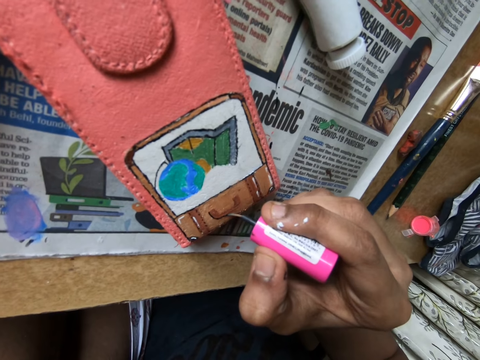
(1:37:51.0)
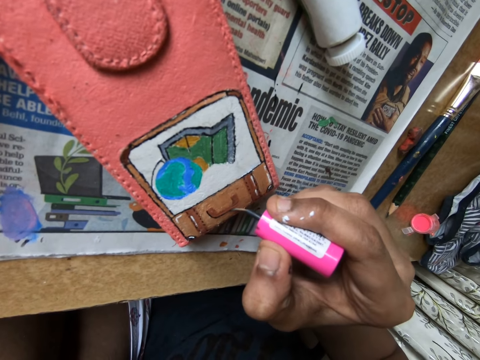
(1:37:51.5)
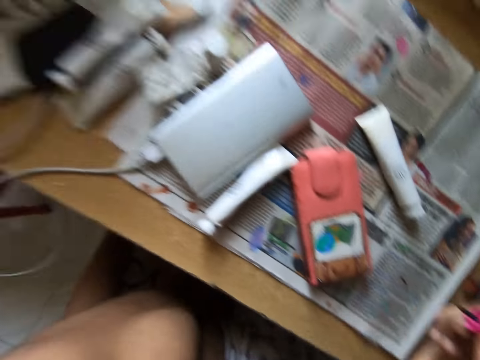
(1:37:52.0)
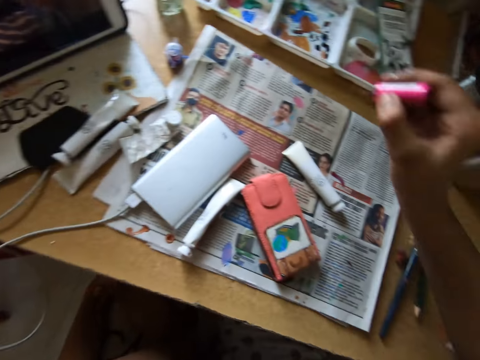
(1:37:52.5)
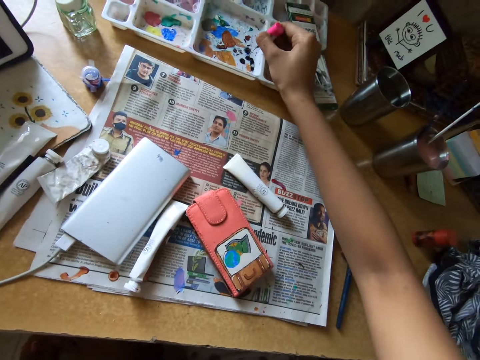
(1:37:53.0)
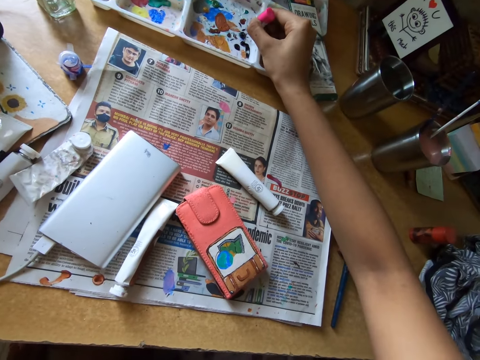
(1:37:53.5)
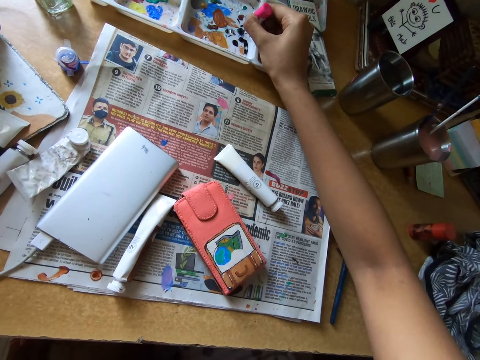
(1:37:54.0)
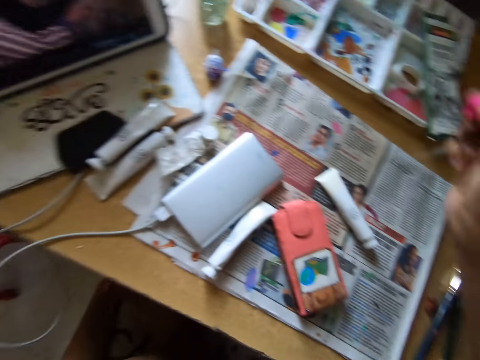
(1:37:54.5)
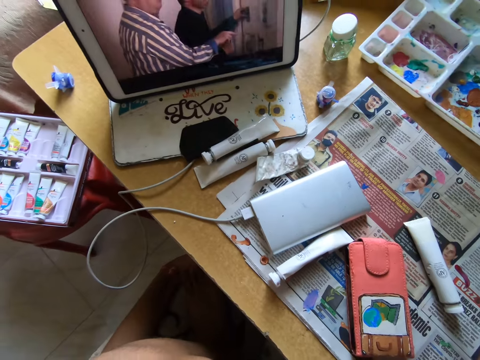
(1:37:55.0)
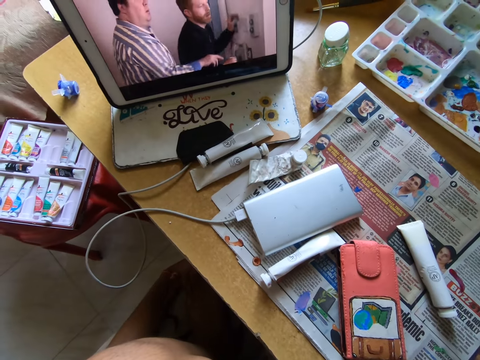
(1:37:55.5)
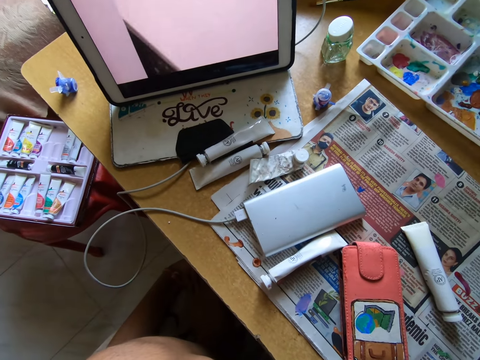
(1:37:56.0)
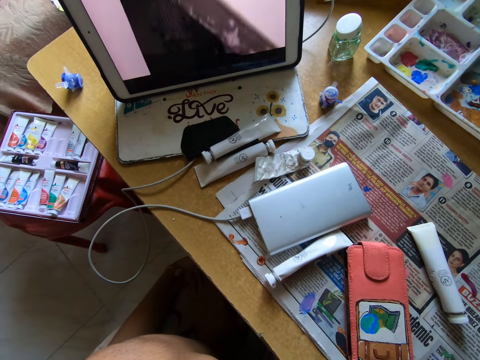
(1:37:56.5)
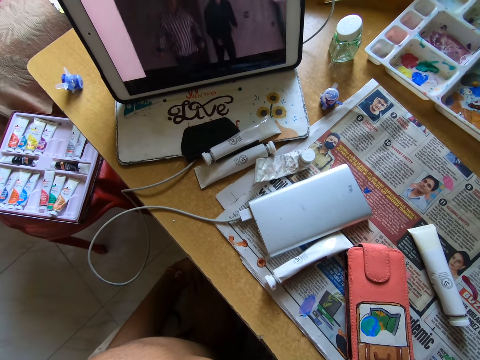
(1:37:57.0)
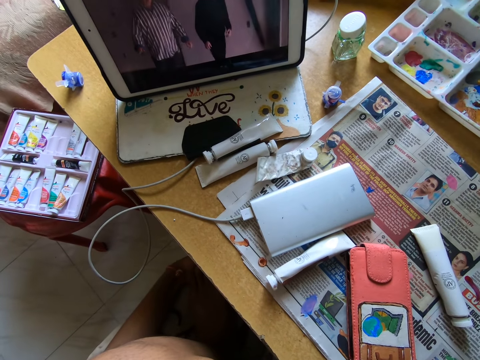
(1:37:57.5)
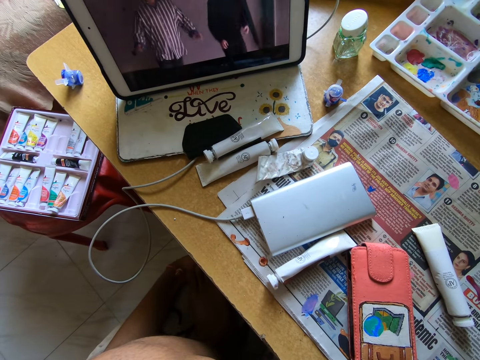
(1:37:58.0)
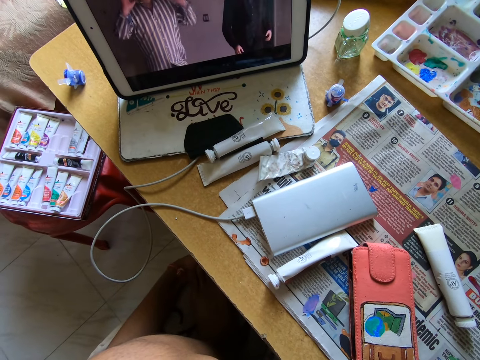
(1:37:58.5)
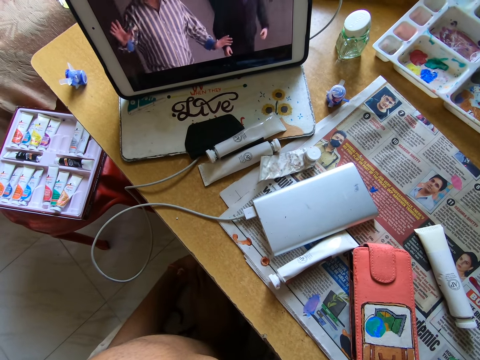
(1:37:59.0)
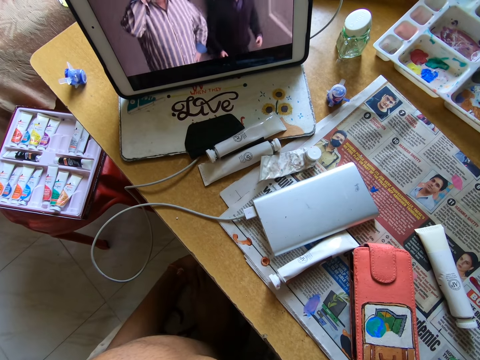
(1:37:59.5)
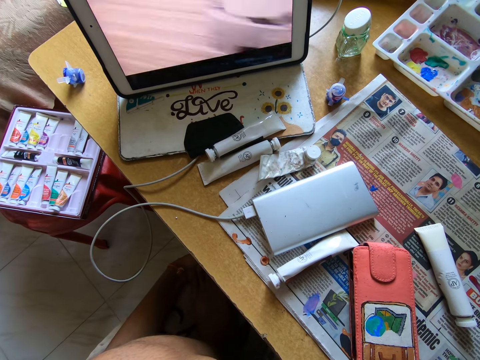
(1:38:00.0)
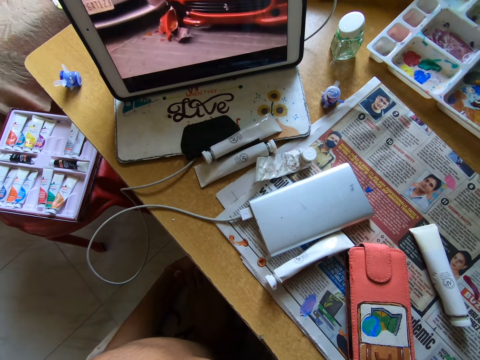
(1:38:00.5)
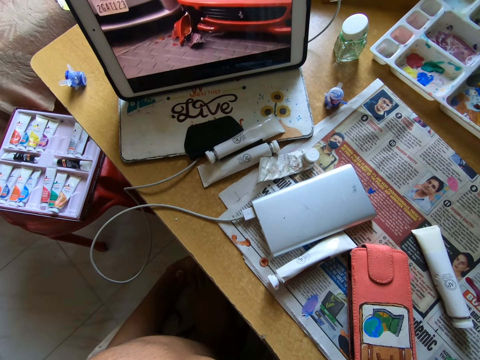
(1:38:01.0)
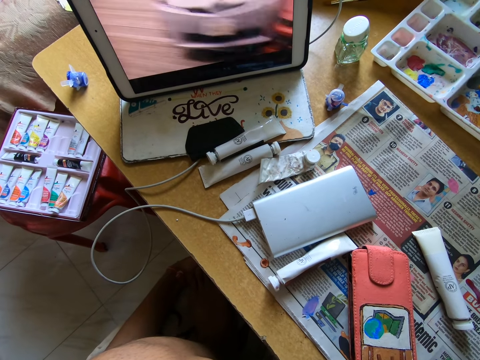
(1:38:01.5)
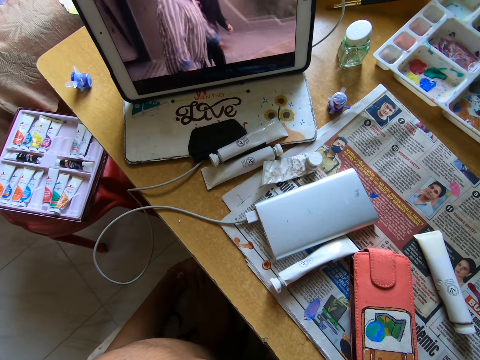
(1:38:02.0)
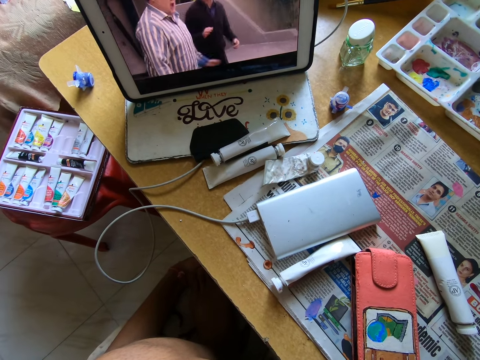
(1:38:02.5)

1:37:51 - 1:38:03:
The camera wearer dabs the paint brush on the paint tray on the table with her right hand. She watches the show on the tablet on the table.

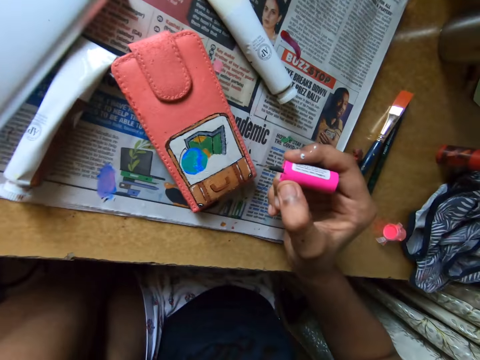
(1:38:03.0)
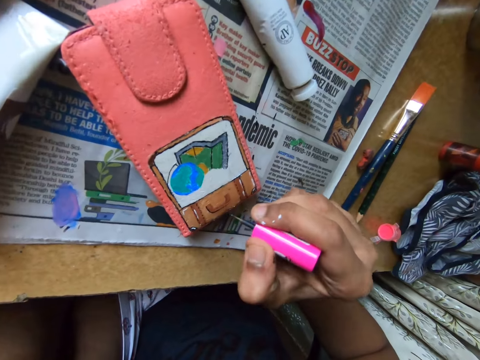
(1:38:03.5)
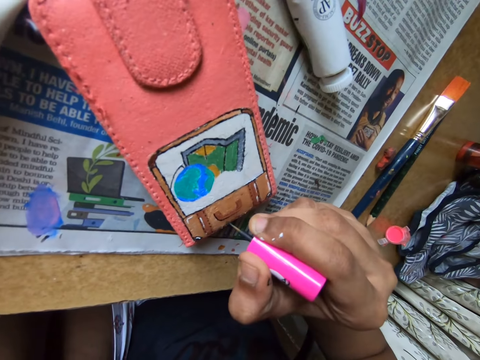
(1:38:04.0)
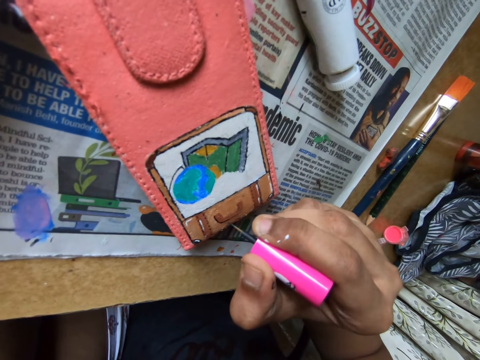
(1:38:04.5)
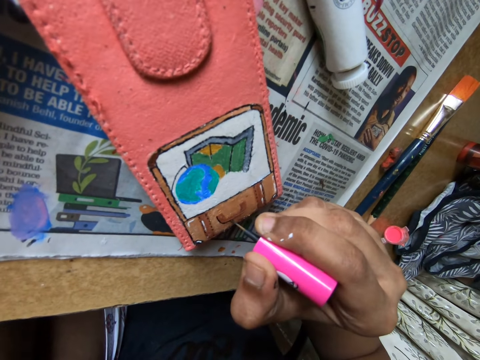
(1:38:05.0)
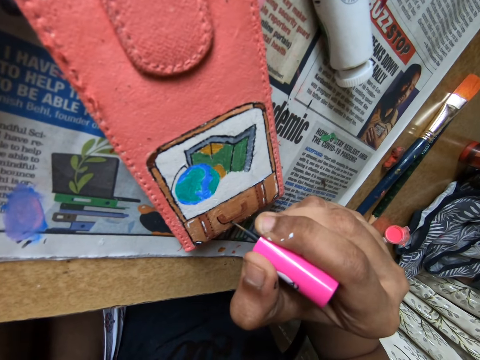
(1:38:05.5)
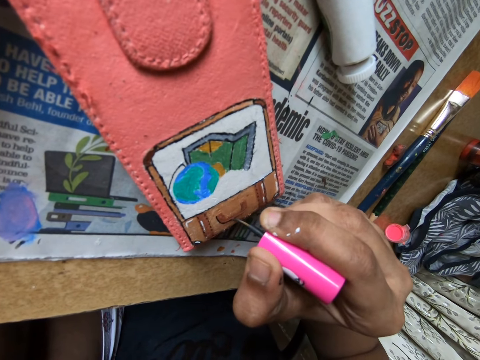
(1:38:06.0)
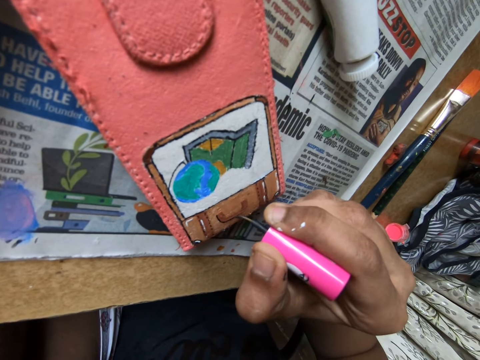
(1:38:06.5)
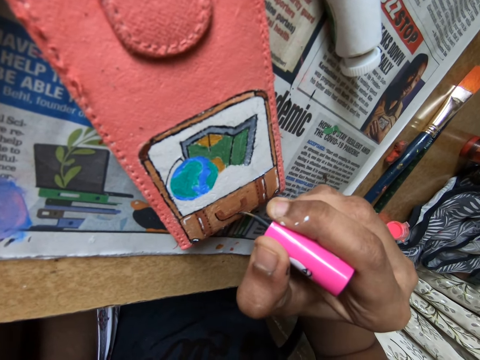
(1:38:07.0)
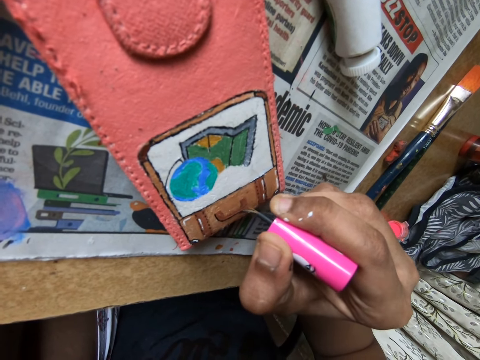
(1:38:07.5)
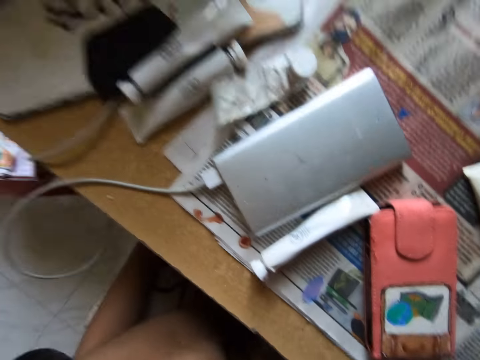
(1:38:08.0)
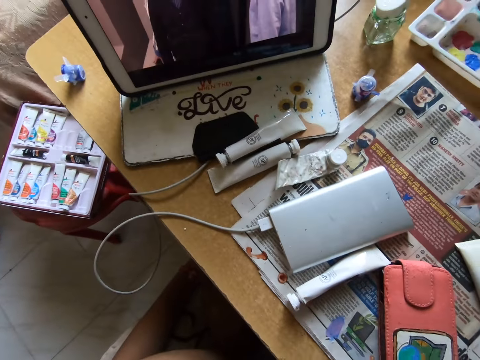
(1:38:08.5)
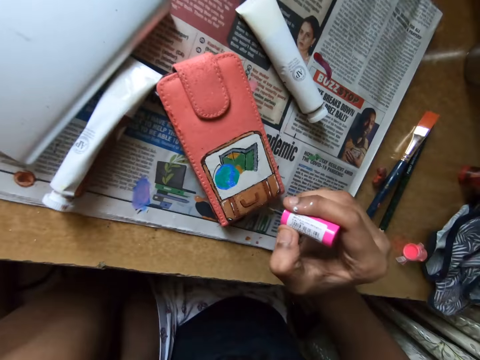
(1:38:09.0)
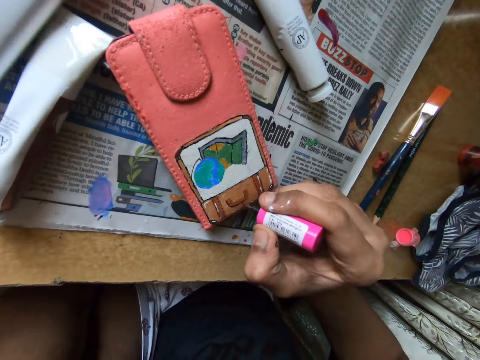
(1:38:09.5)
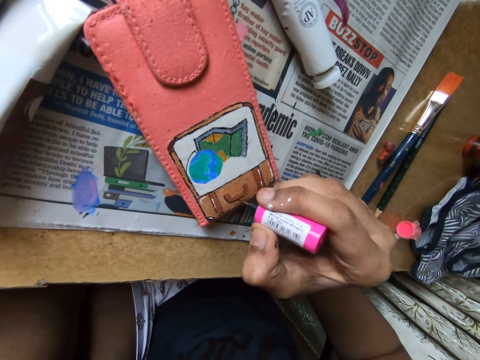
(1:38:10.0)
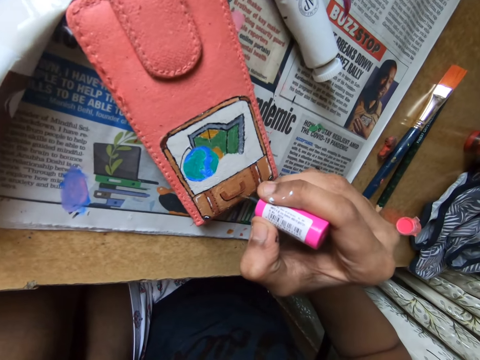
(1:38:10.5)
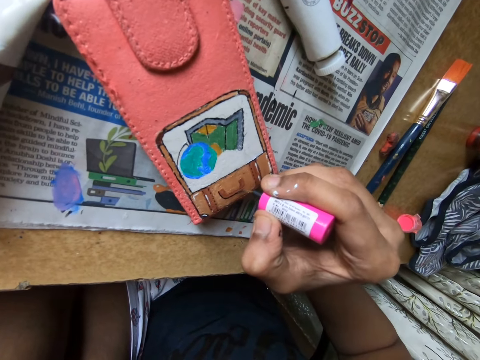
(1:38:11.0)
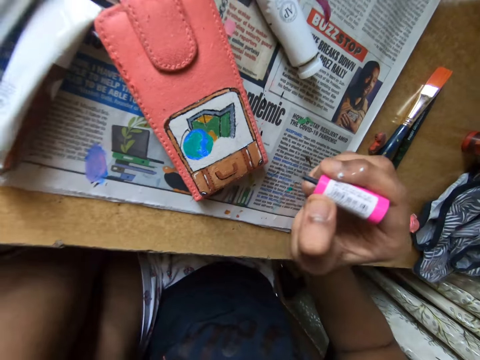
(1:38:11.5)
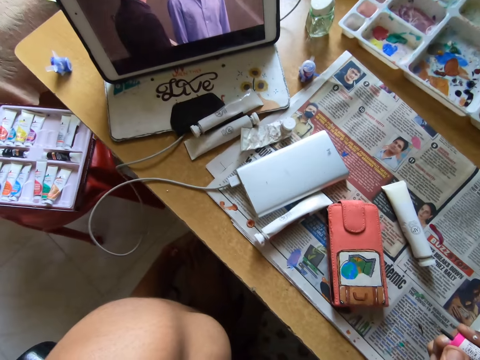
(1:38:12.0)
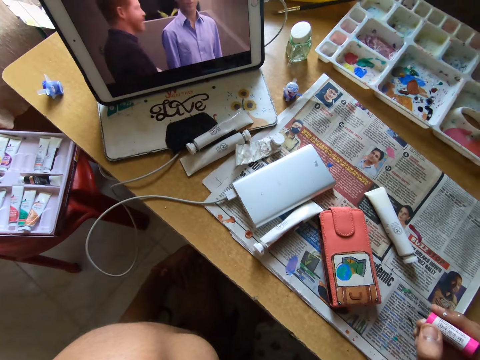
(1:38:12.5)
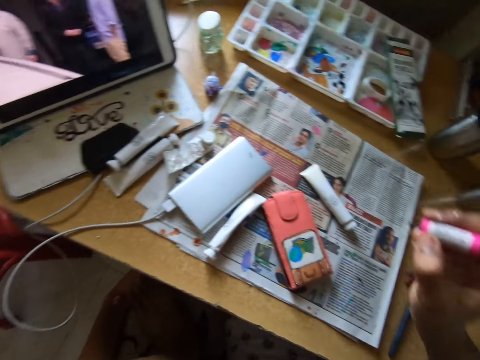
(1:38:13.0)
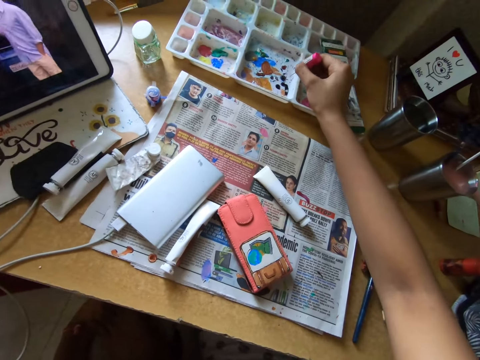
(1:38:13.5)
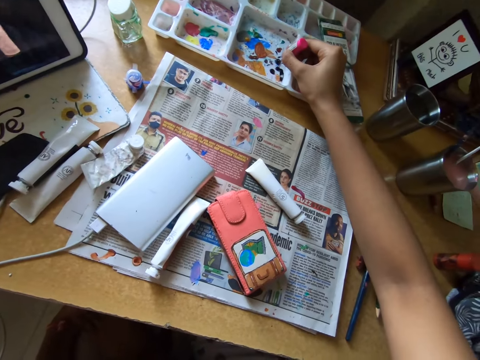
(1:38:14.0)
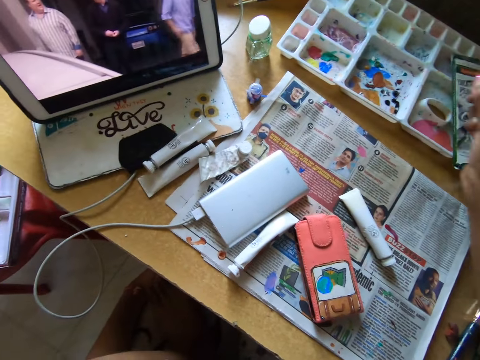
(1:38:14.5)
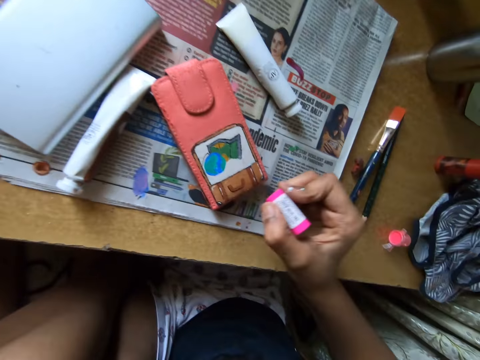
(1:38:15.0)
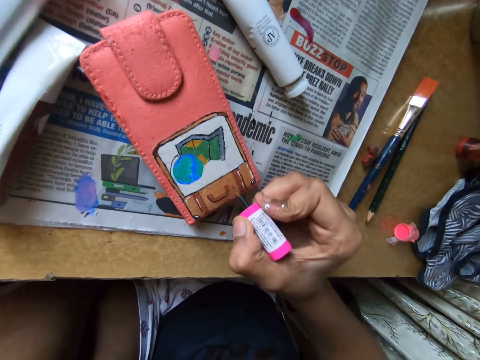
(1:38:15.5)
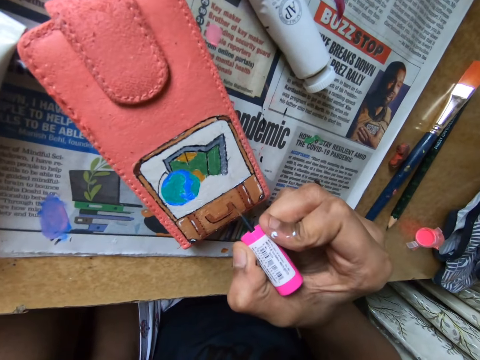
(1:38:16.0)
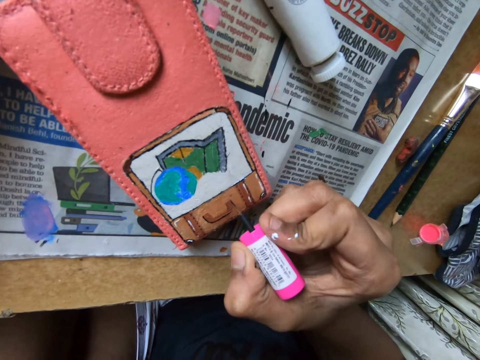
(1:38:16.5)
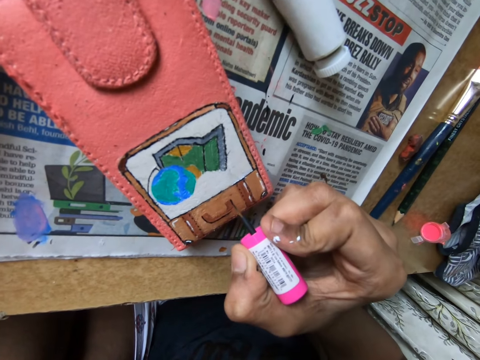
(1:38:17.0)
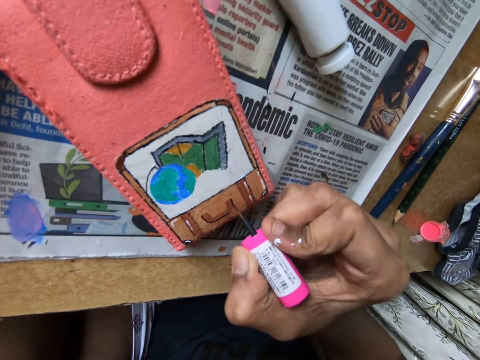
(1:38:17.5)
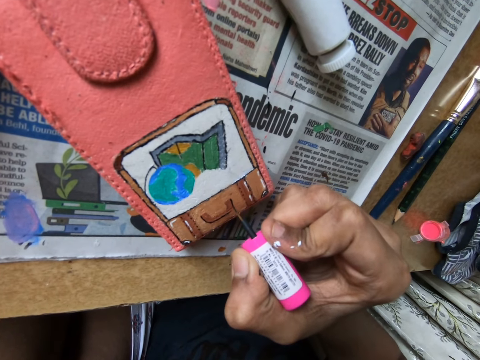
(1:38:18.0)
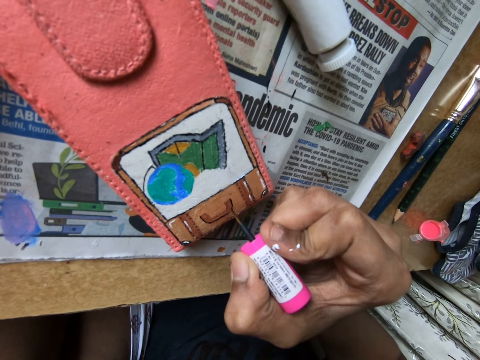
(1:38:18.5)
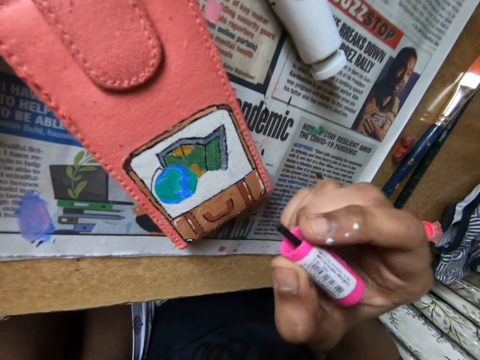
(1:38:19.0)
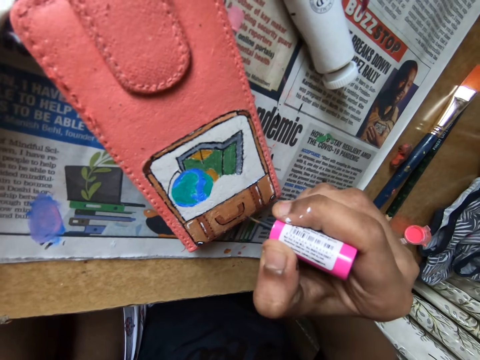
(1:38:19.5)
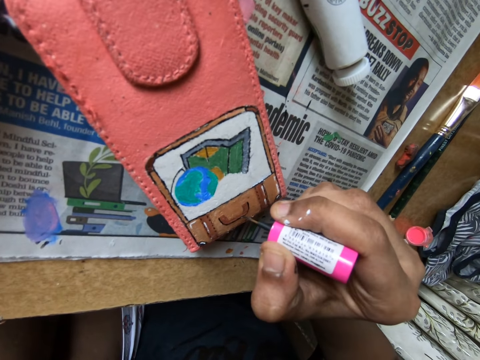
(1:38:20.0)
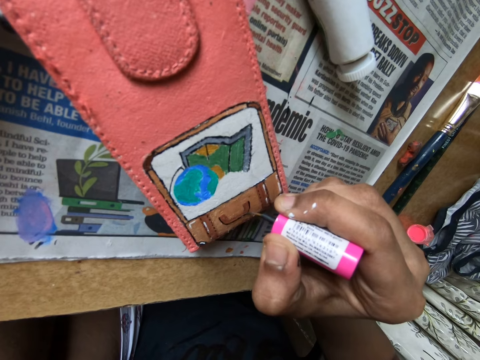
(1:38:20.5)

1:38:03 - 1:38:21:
The camera wearer paints on the phone case on the table with the paint brush in her right hand. She watches the show on the tablet on the table. She paints on the phone case on the table with the paint brush in her right hand. She watches the show on the tablet on the table. She dabs the paint brush on the paint tray on the table with her right hand. She paints on the phone case on the table with the paint brush in her right hand.
